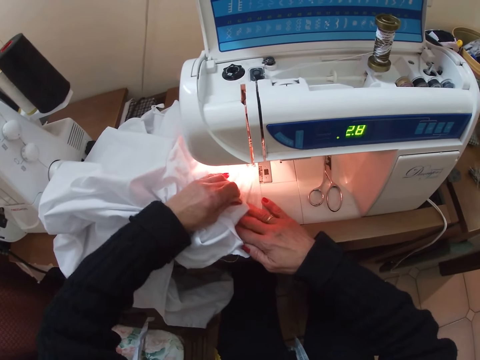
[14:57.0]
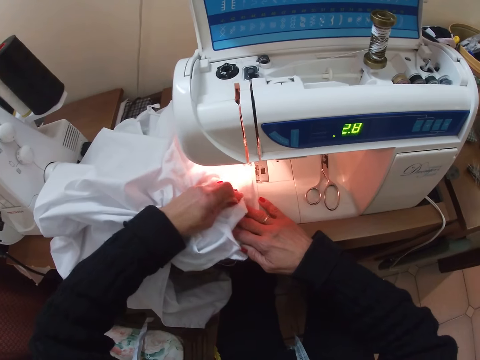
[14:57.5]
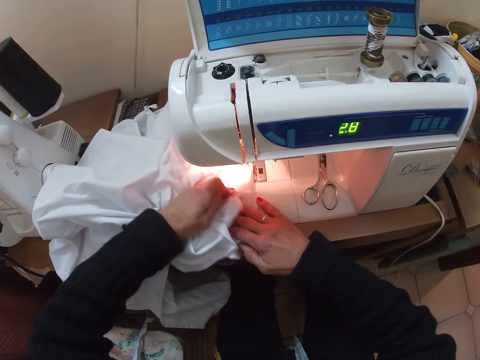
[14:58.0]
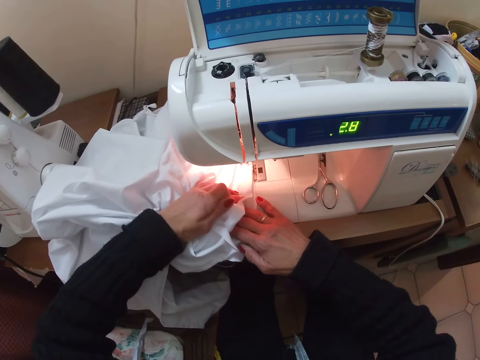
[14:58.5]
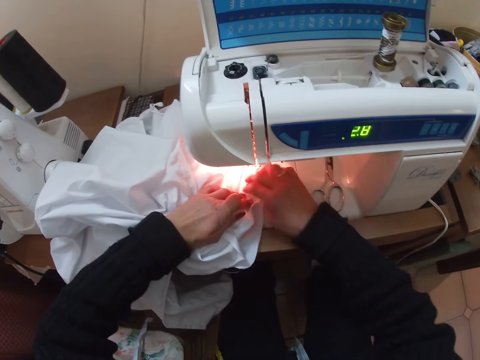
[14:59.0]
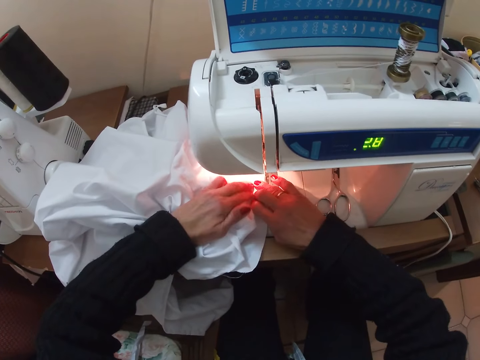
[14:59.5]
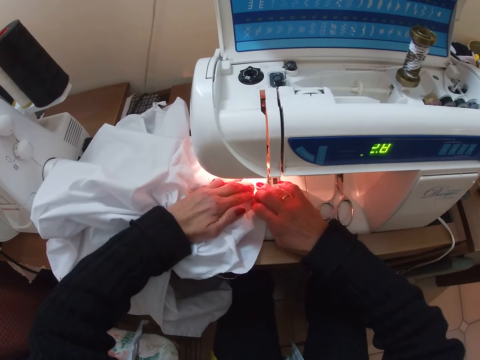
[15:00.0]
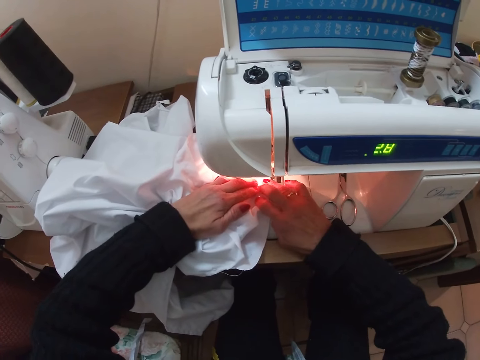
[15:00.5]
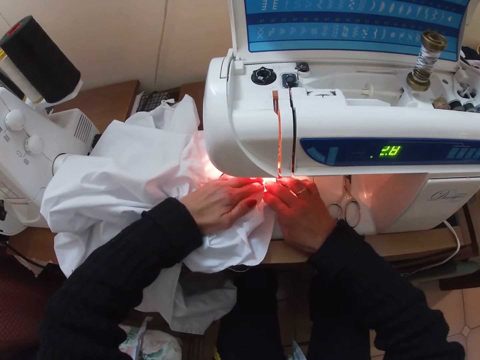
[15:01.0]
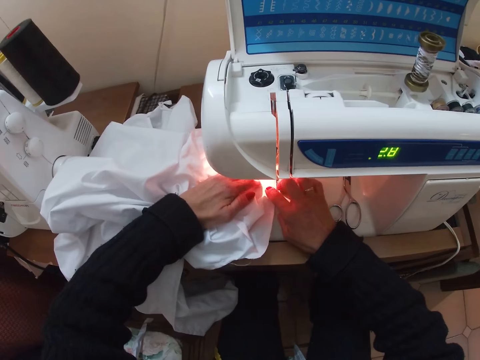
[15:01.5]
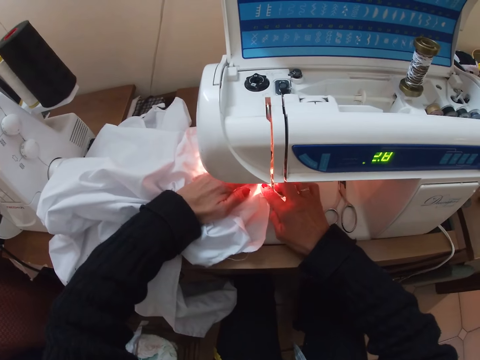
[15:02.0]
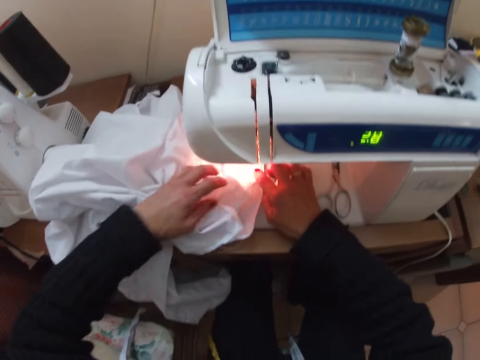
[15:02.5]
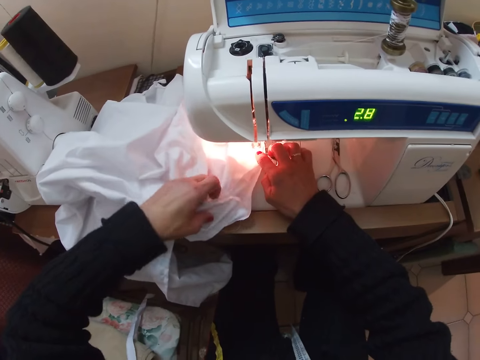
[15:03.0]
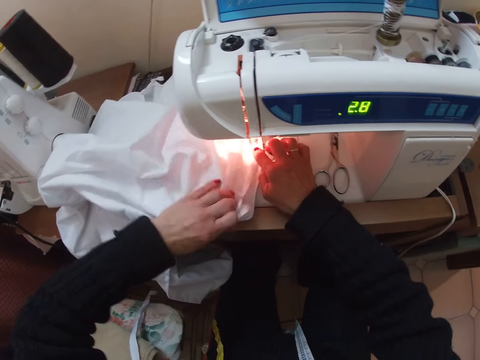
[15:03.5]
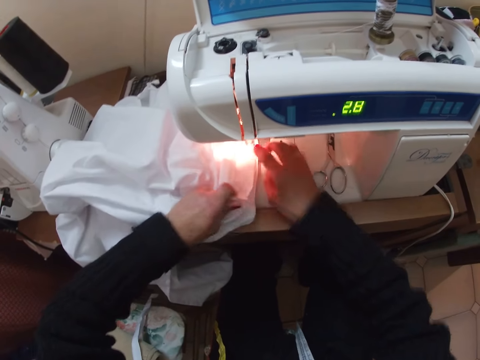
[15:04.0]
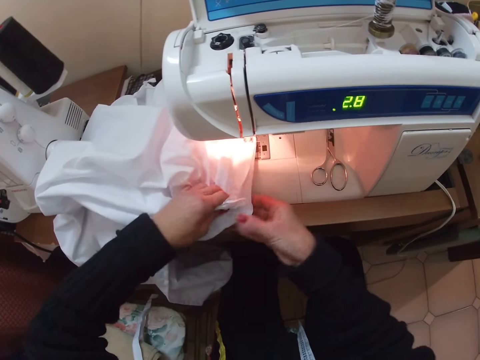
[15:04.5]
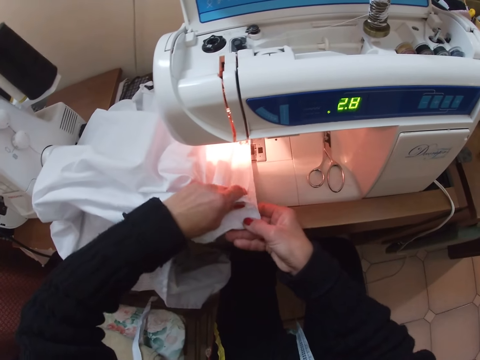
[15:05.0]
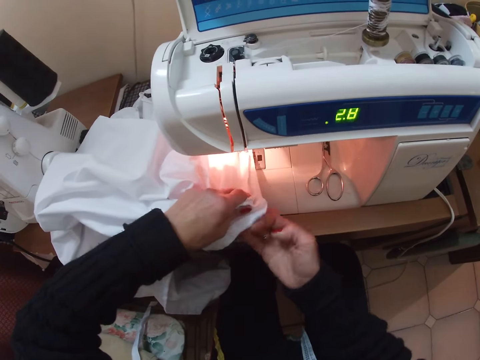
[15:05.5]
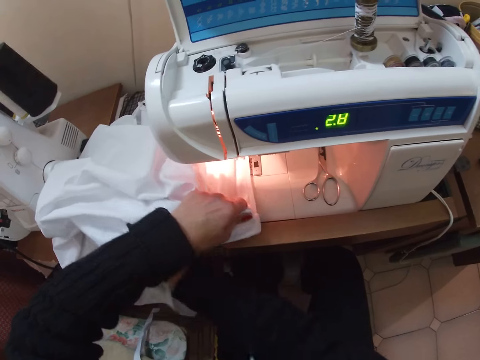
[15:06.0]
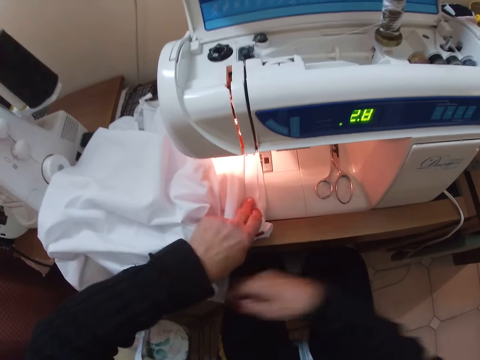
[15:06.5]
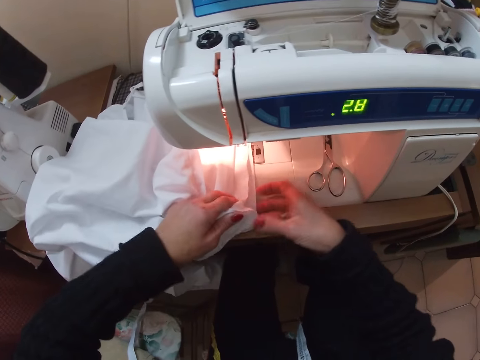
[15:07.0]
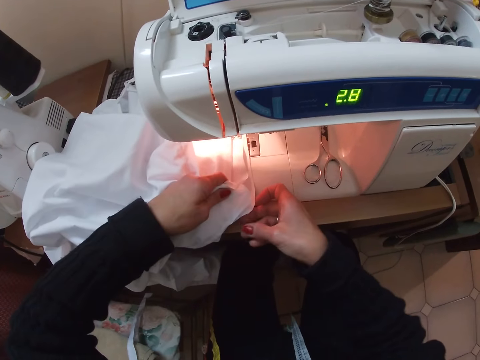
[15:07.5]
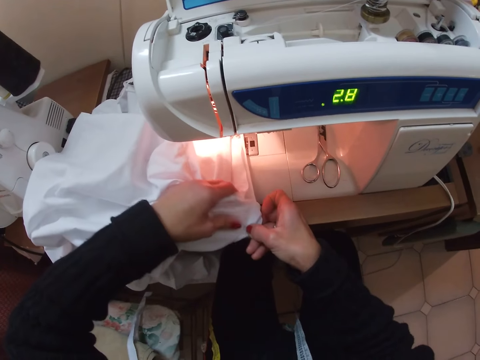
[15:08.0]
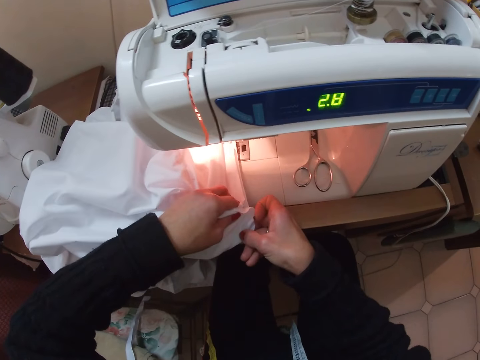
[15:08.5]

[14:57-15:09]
The camera wearer sews the cloth. They hold the cloth in place. They inspect the cloth. They adjust the cloth on the sewing machine.

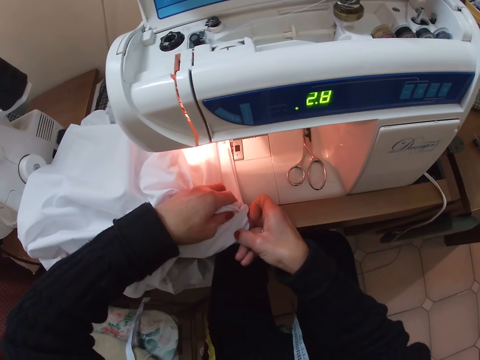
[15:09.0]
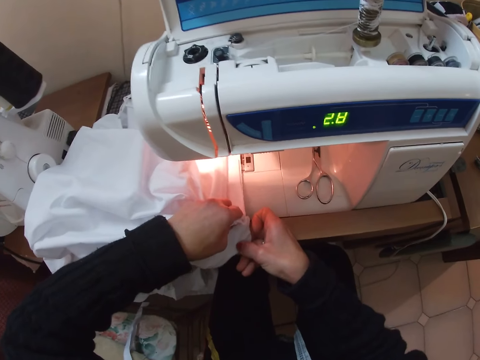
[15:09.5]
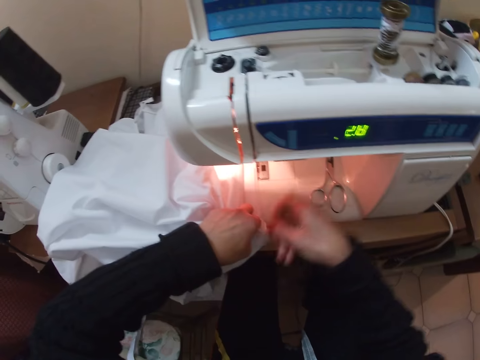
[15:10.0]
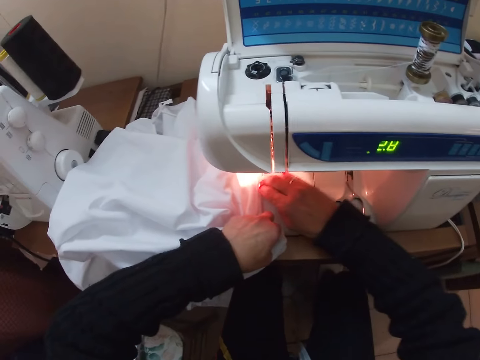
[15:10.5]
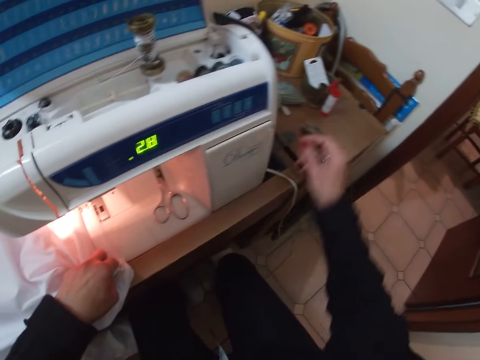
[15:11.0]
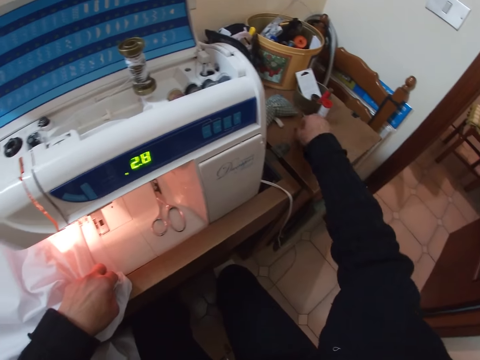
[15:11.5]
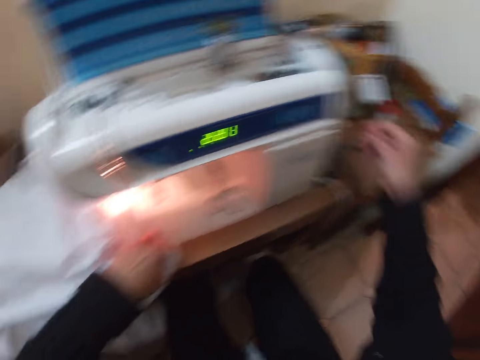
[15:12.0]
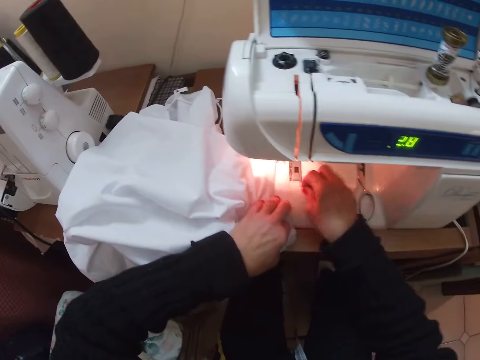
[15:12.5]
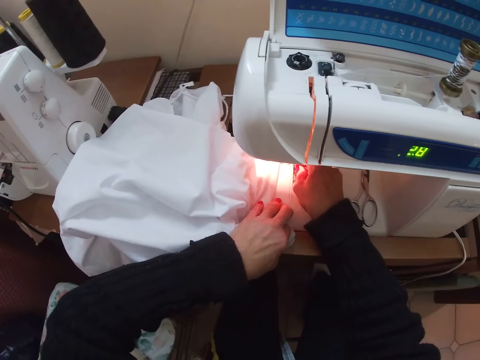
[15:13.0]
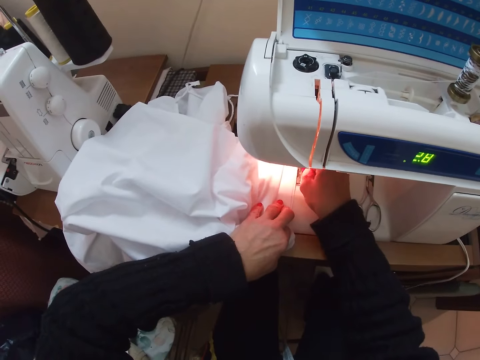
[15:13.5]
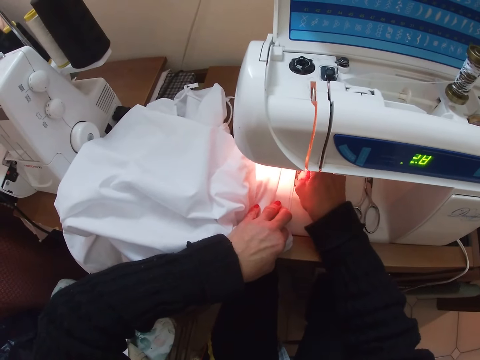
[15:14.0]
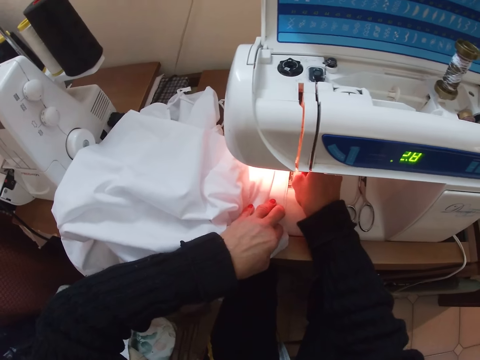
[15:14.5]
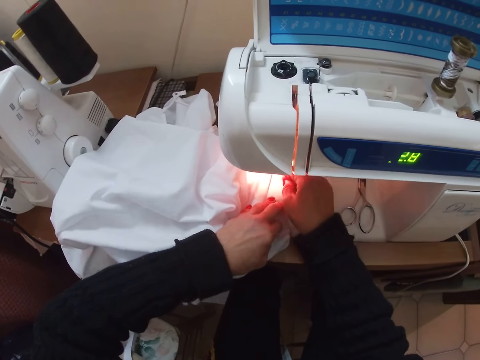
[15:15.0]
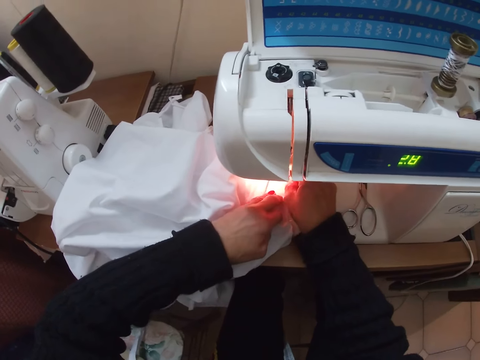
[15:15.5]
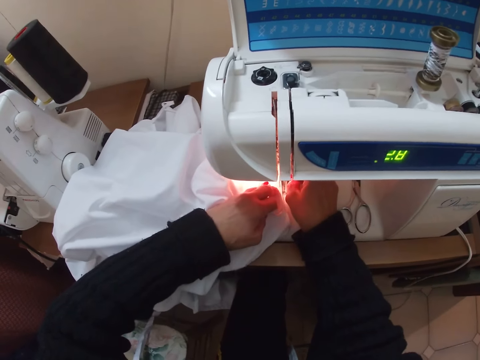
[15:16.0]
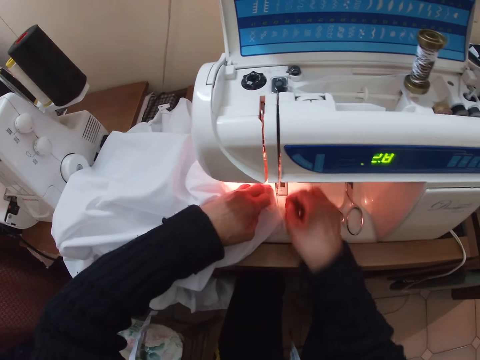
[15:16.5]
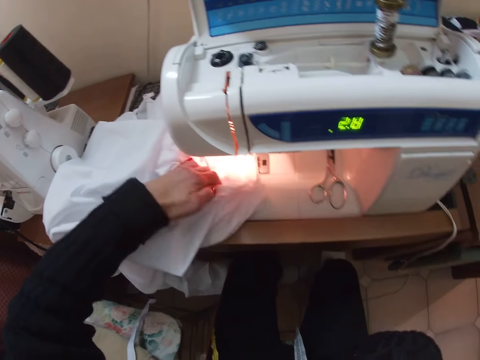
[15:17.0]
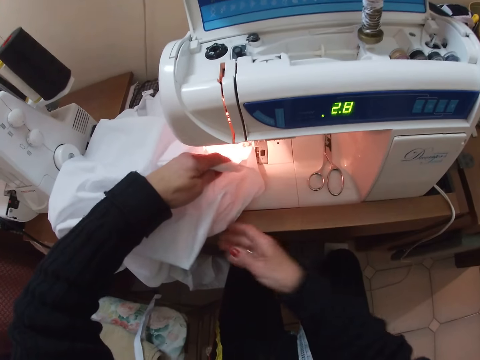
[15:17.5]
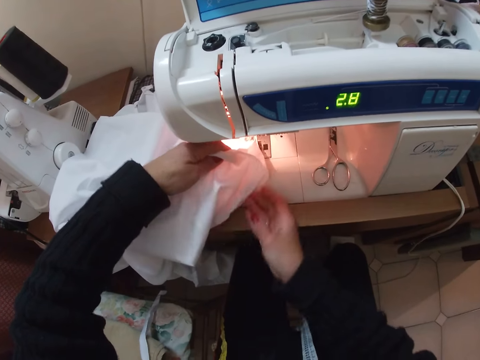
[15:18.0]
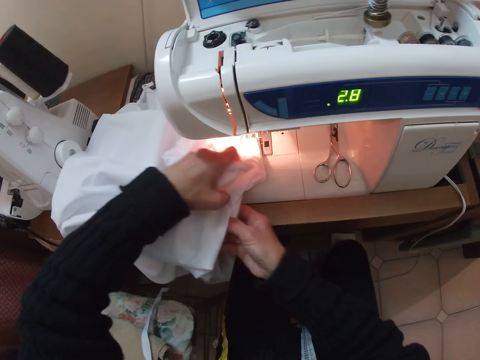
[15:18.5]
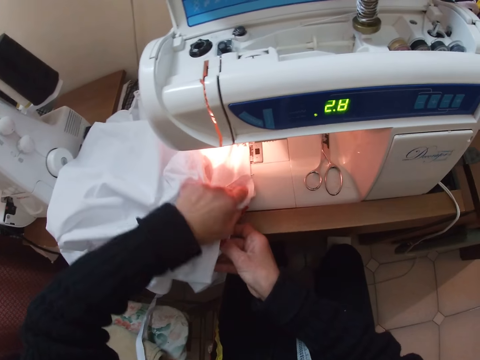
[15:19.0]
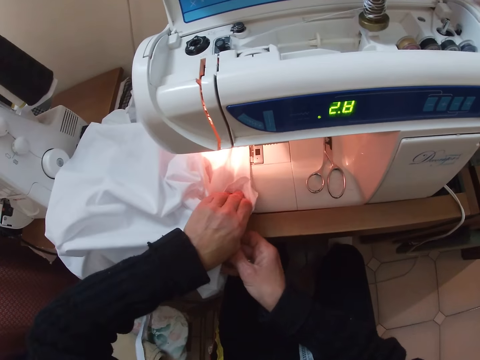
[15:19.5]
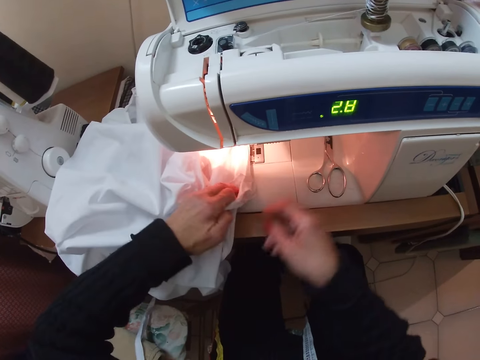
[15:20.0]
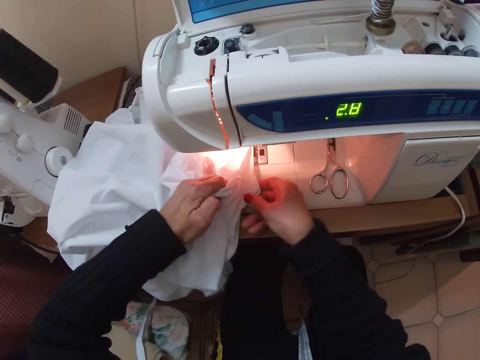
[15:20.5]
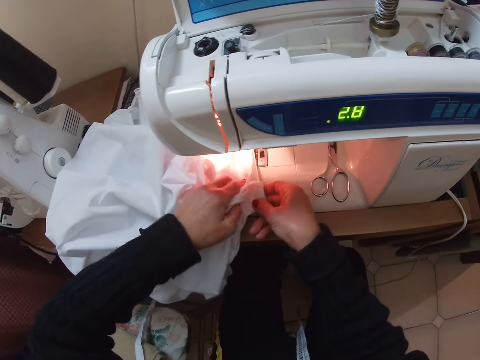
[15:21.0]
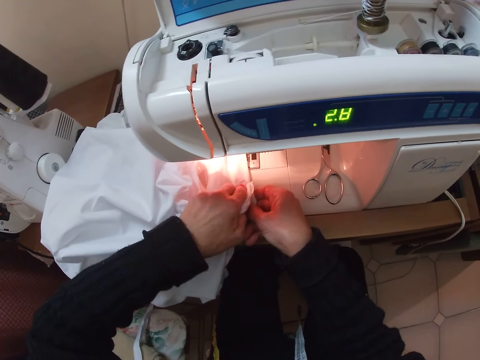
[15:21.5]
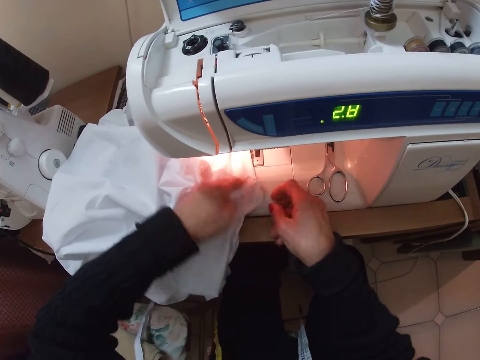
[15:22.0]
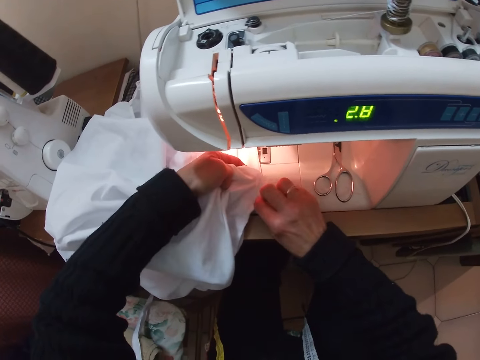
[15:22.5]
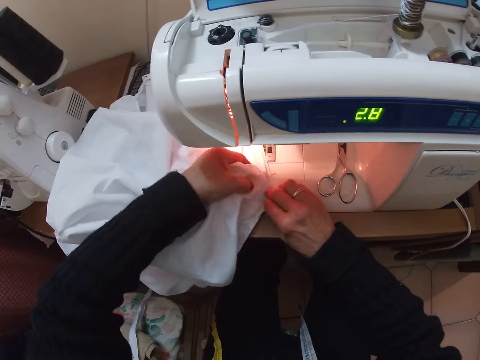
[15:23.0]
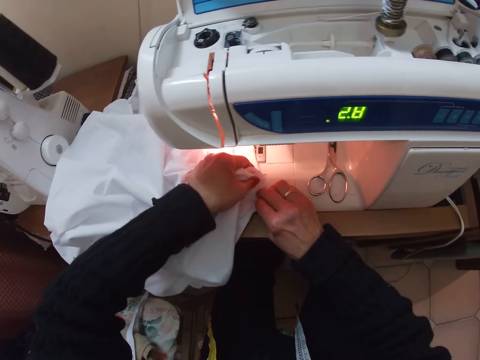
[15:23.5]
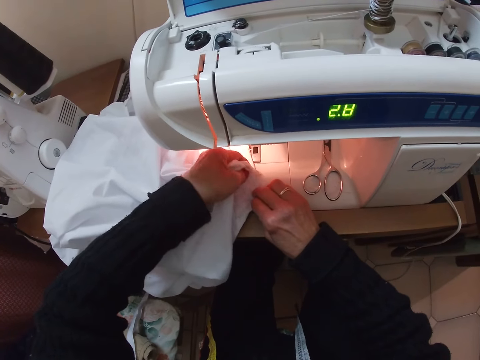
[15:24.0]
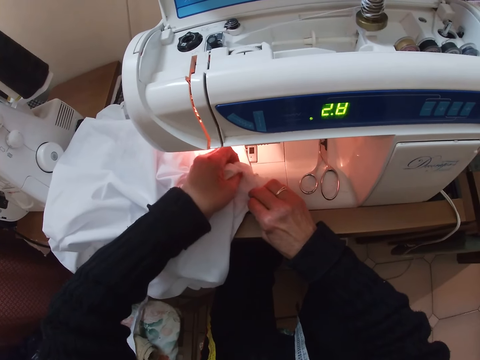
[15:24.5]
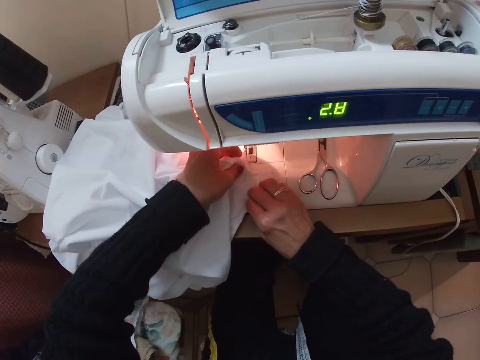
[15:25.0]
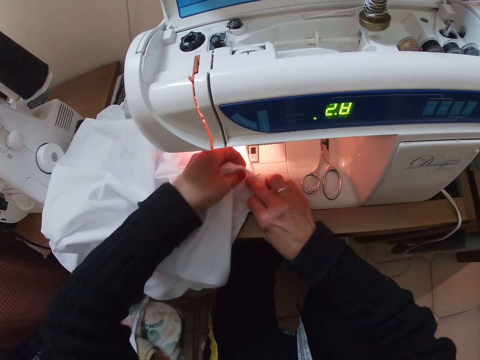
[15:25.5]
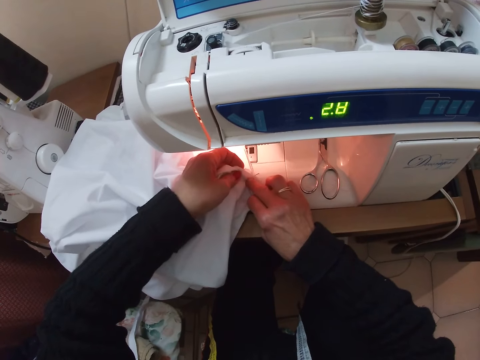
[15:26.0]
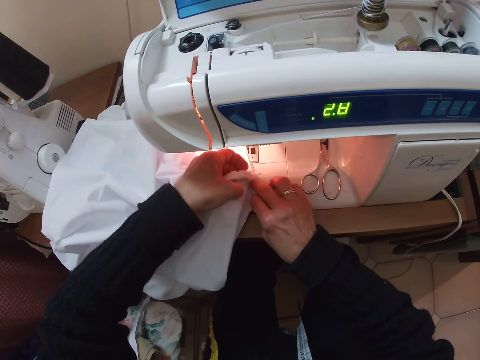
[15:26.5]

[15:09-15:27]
The camera wearer picks up a pin from the table. She inspects the sewing machine. She sews the cloth. She adjusts the cloth on the sewing machine. She touches her face. She inspects the cloth.
